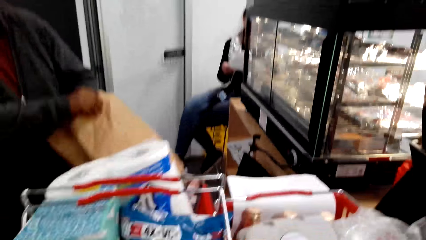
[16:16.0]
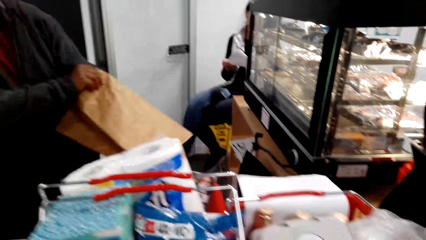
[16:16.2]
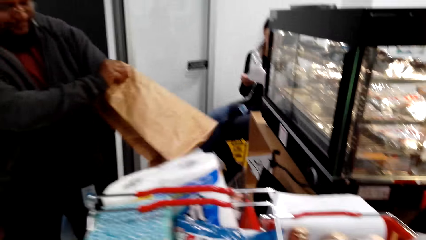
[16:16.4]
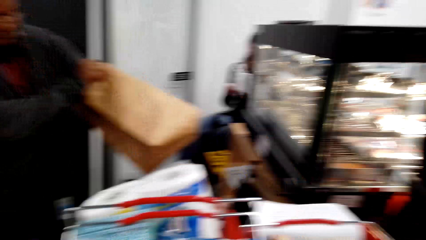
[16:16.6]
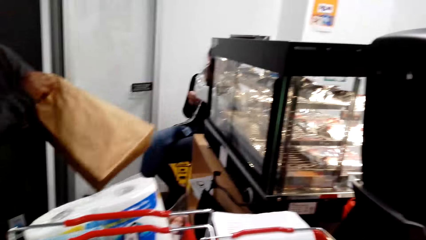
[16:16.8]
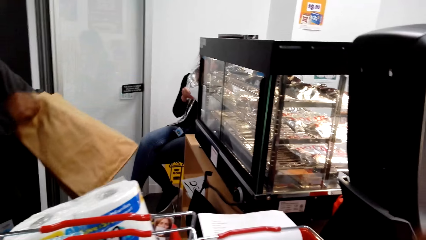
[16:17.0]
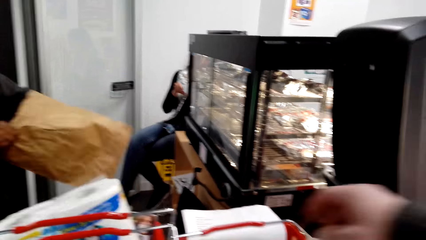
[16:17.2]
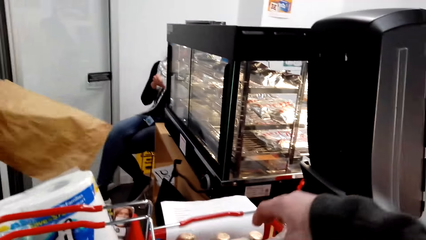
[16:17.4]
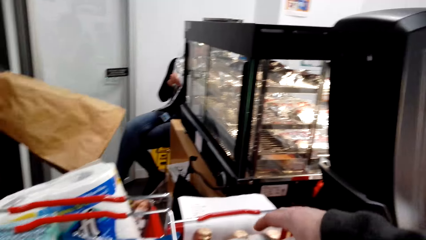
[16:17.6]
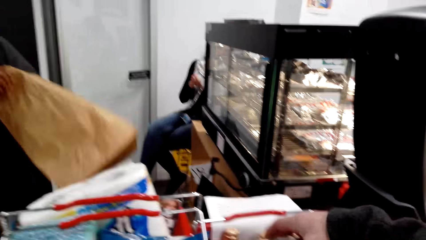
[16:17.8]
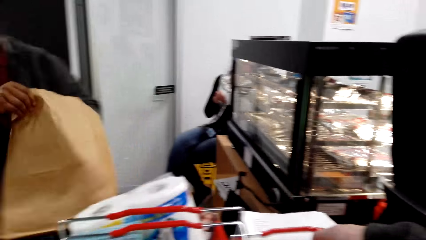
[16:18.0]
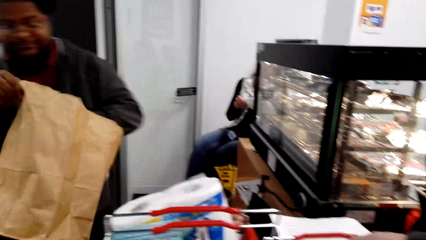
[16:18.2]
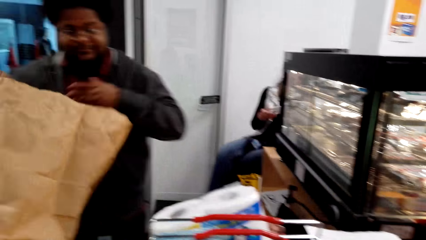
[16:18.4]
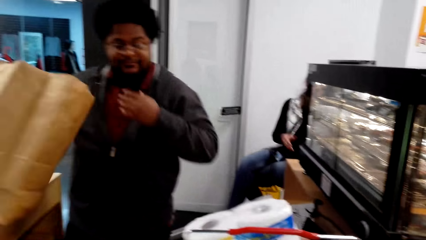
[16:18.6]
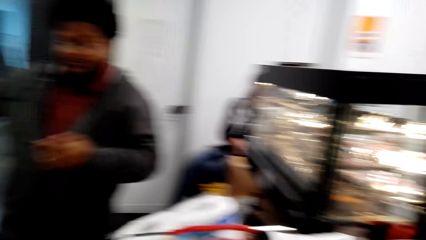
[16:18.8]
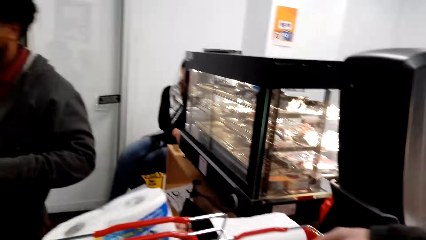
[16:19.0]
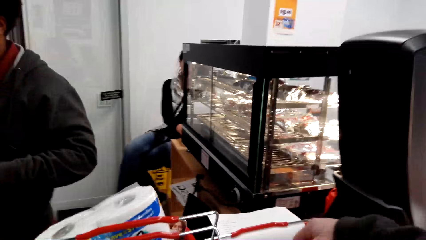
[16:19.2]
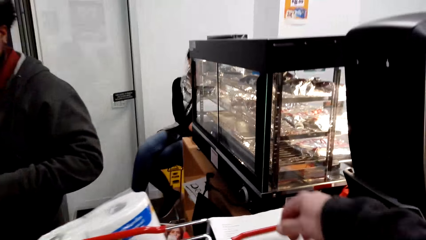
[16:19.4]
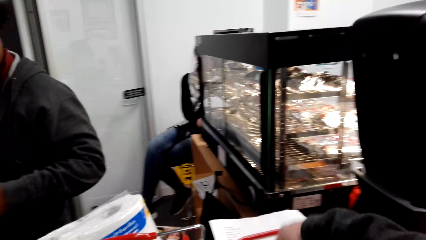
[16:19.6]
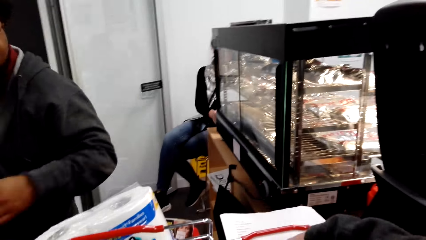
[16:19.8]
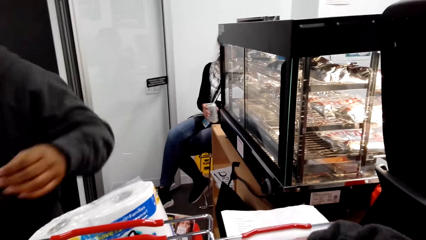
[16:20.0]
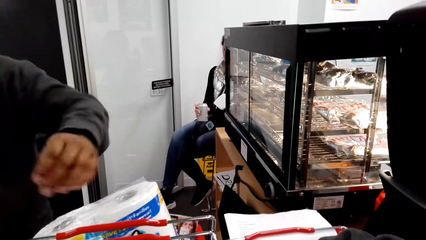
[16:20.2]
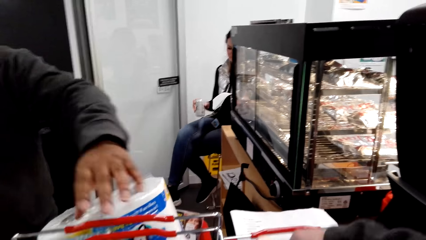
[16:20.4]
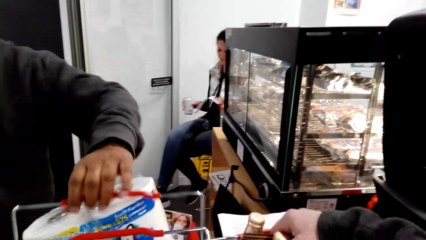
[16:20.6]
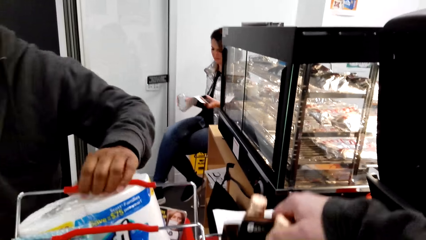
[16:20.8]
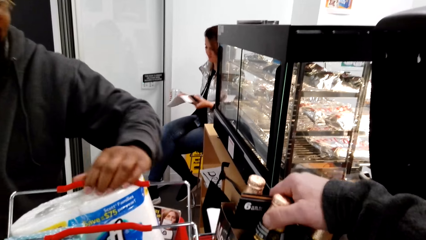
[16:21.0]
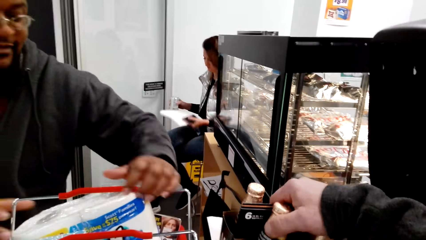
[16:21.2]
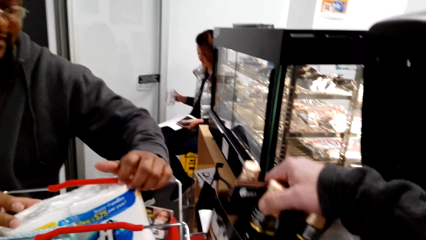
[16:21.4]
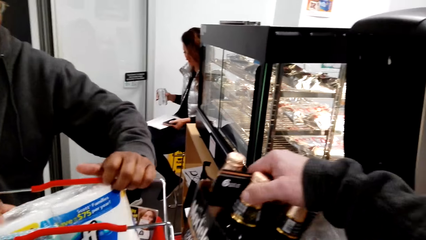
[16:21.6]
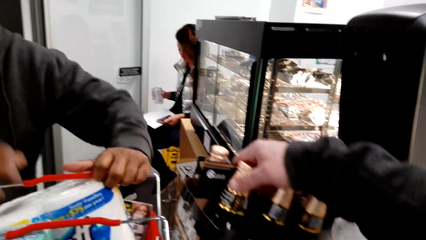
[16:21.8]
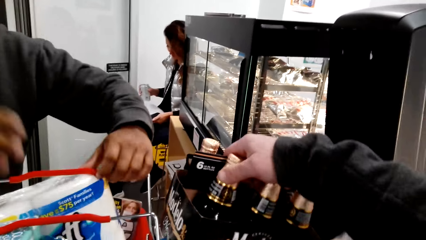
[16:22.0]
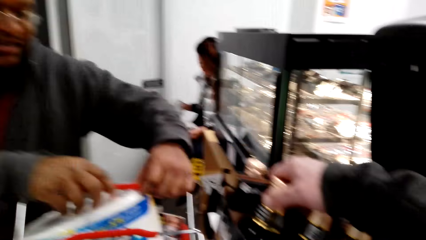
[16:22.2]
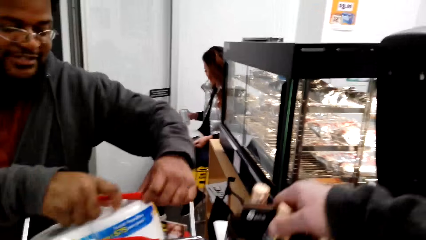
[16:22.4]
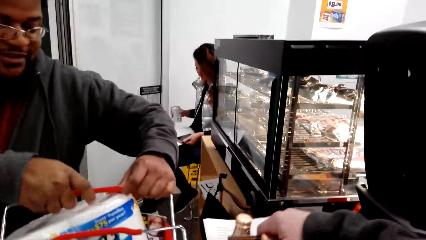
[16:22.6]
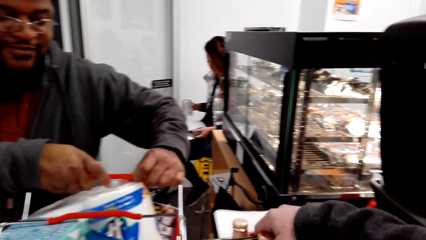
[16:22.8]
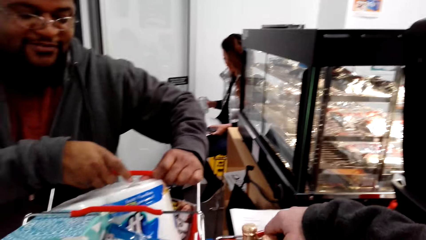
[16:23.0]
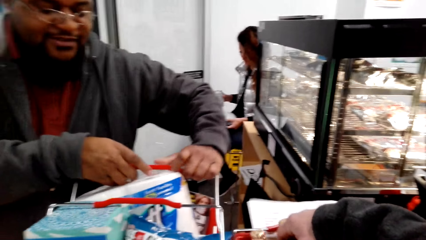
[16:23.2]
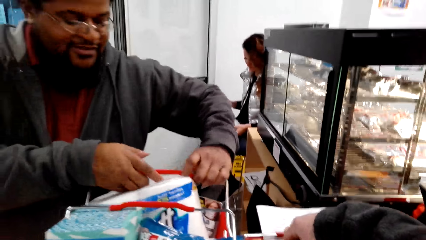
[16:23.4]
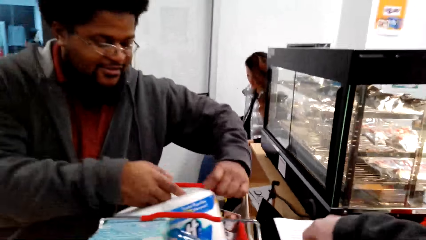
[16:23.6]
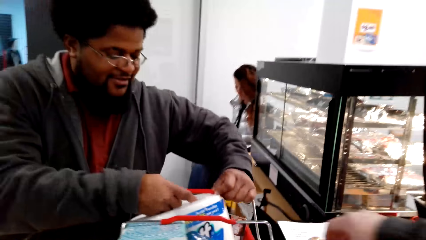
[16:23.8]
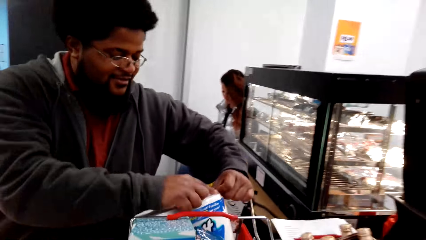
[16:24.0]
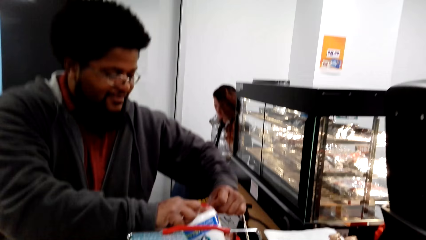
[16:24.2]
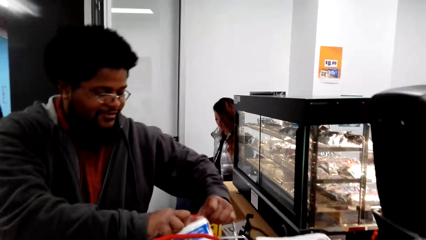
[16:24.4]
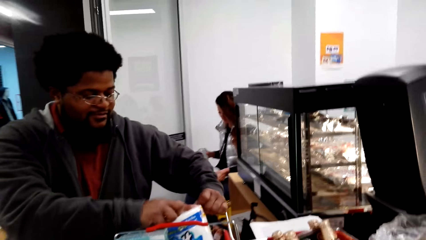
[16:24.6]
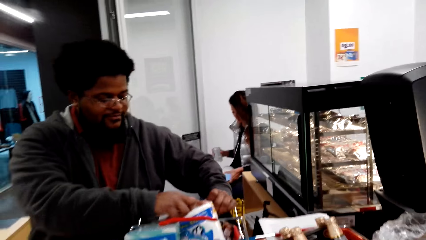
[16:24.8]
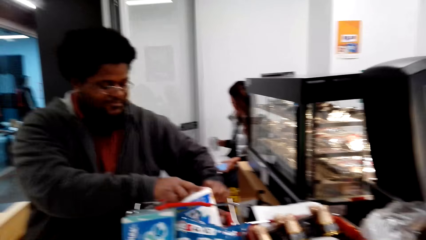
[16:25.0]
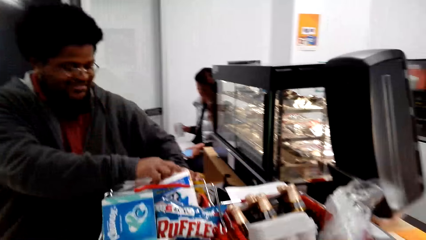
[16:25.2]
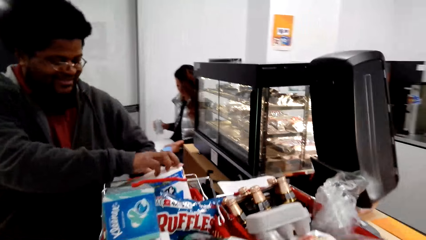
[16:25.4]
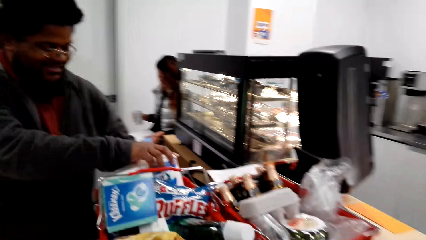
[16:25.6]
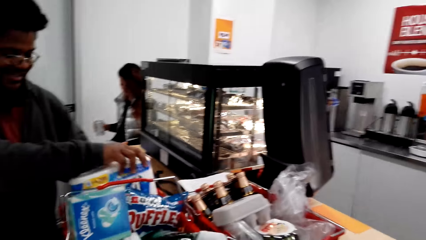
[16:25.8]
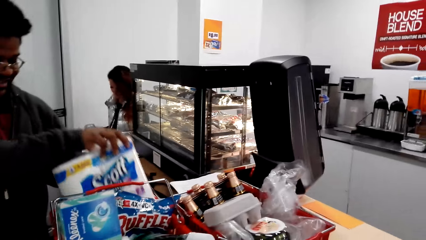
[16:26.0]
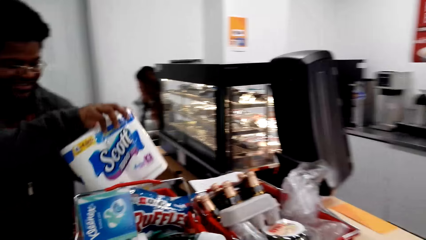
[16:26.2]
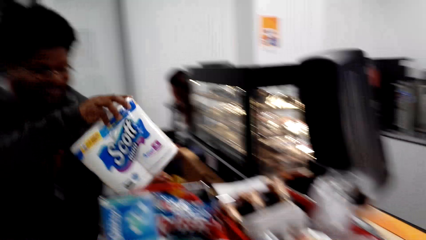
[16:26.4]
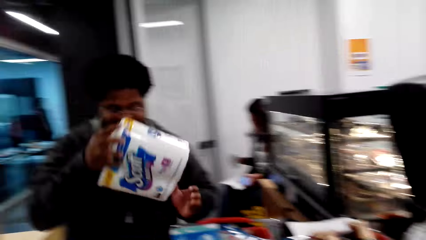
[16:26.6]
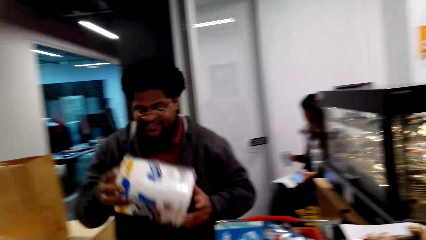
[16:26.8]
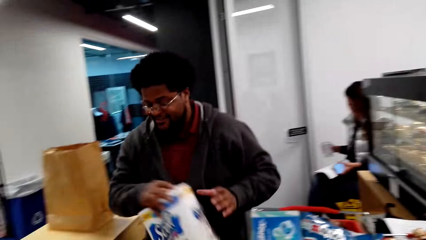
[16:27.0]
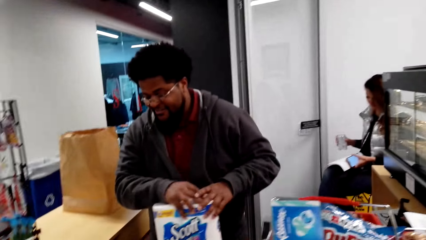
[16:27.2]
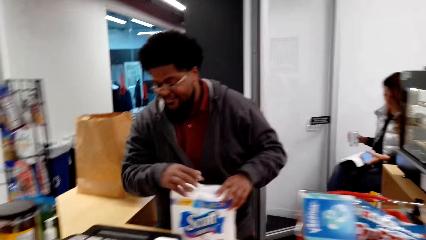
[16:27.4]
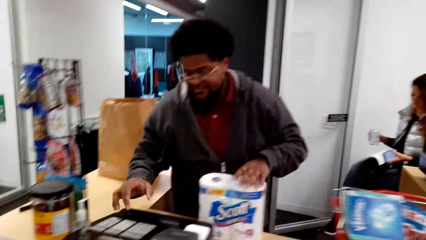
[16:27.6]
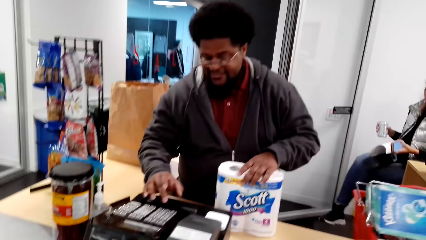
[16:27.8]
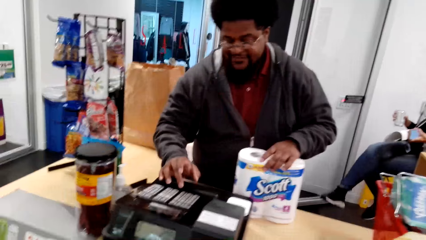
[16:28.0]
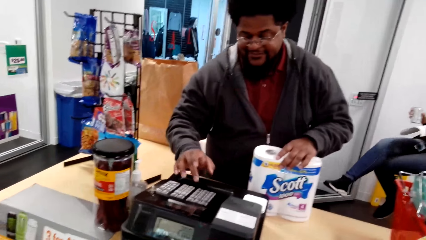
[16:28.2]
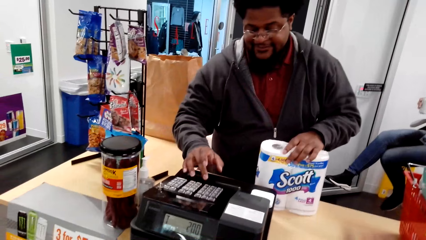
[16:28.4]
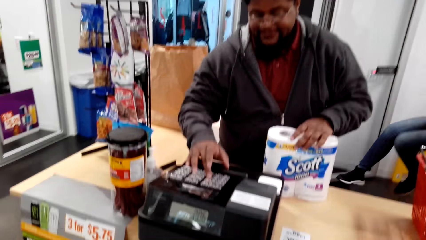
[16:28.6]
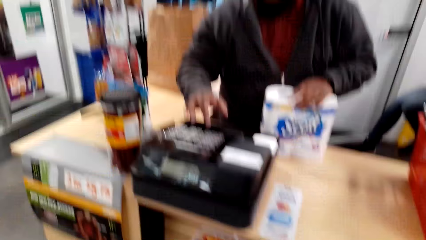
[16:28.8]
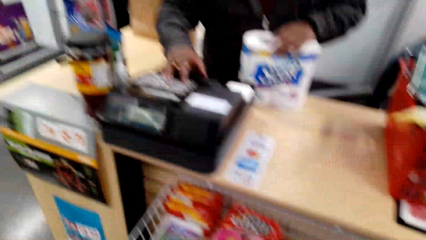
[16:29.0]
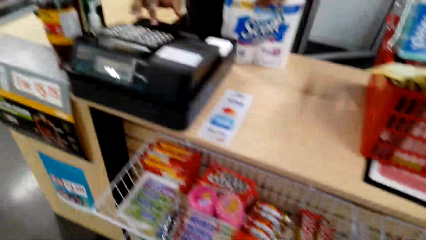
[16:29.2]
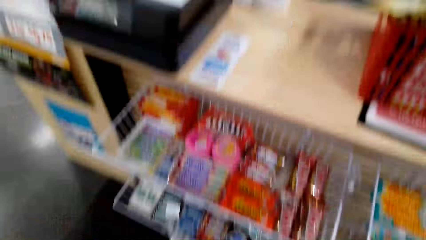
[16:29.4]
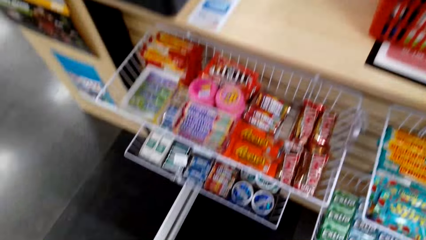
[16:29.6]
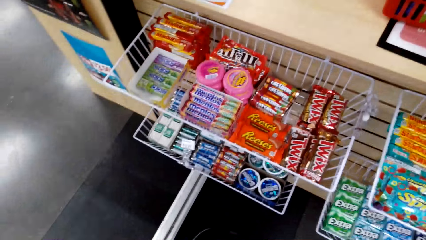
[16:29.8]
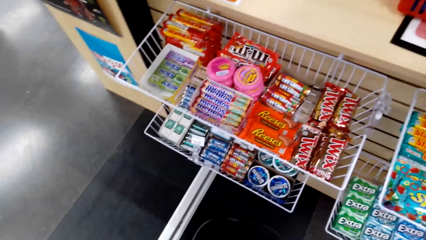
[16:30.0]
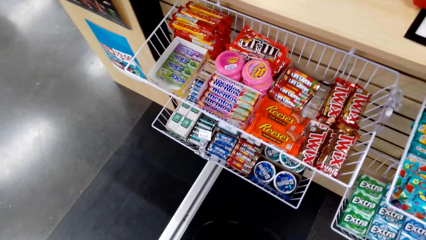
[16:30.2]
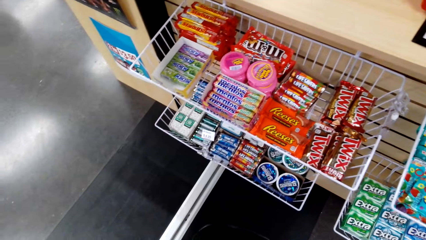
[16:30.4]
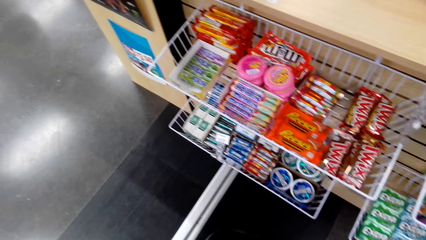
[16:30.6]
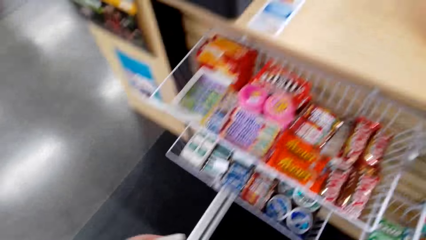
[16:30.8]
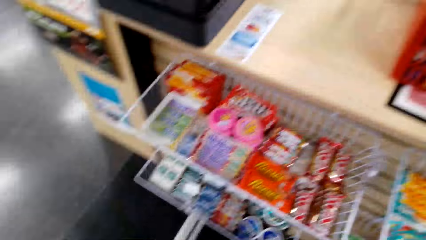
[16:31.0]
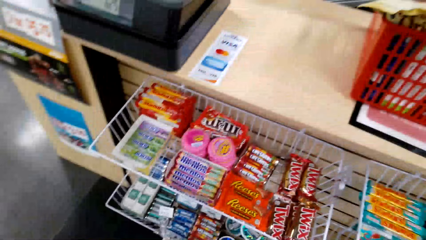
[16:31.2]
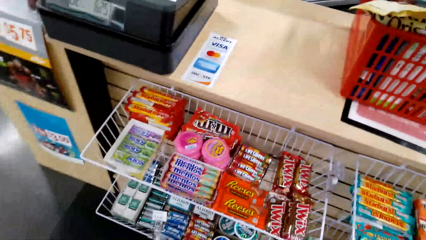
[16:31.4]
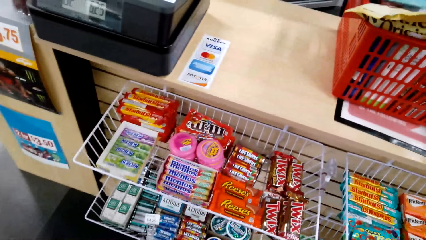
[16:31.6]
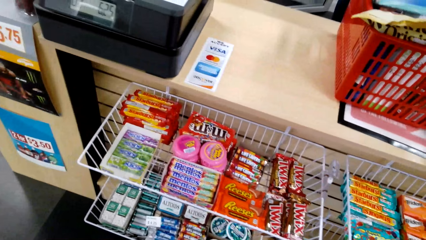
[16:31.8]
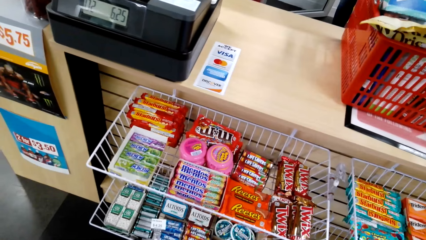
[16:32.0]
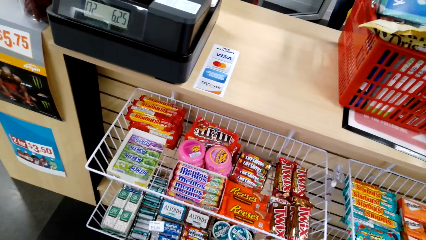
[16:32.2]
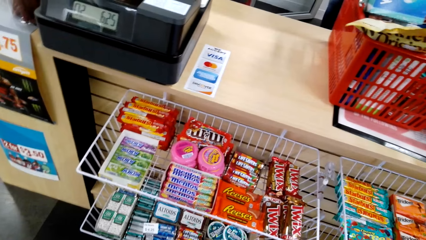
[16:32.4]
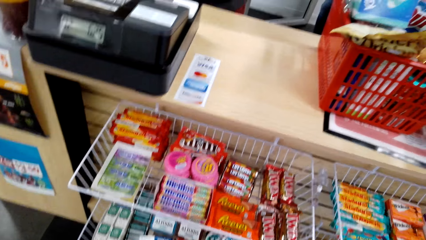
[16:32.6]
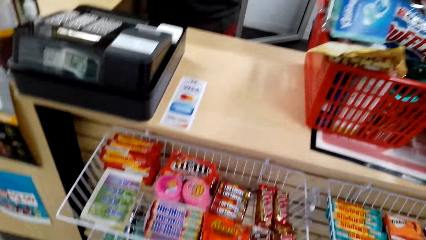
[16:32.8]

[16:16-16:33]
A man unfolds a khaki bag. The man aligns the paper bag. The camera wearer holds the alcohol set. The man holds the basket and takes a shopping basket. The man talks in the store. The camera wearer talks in the store. The man takes a packet of tissue paper. The man presses the cash register. The camera wearer looks at the rack.
